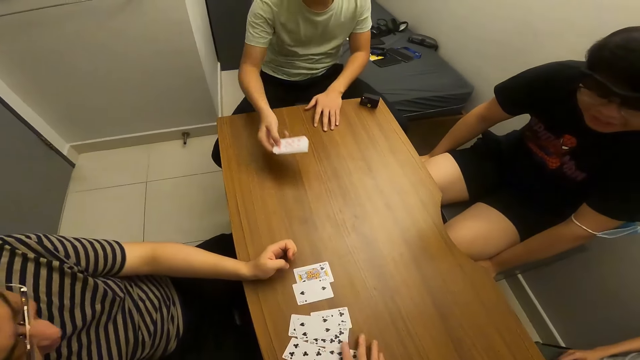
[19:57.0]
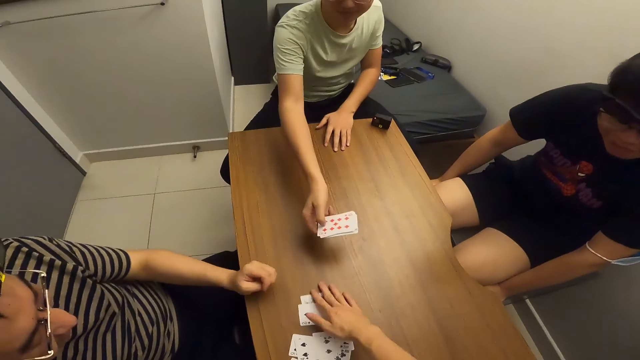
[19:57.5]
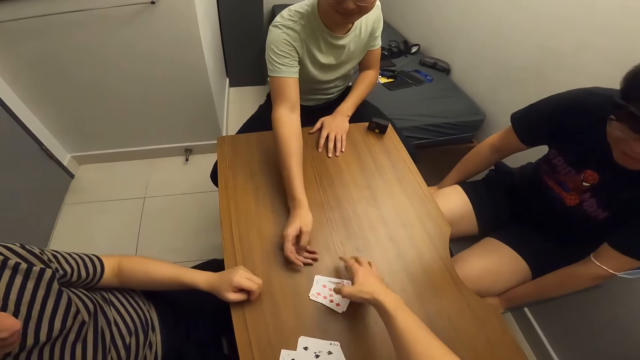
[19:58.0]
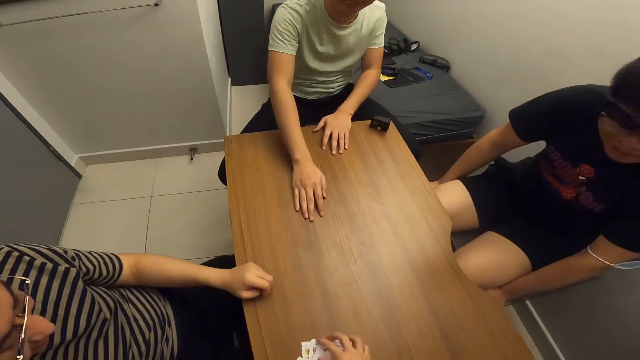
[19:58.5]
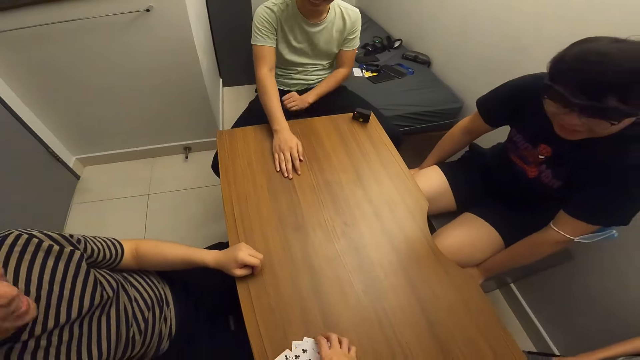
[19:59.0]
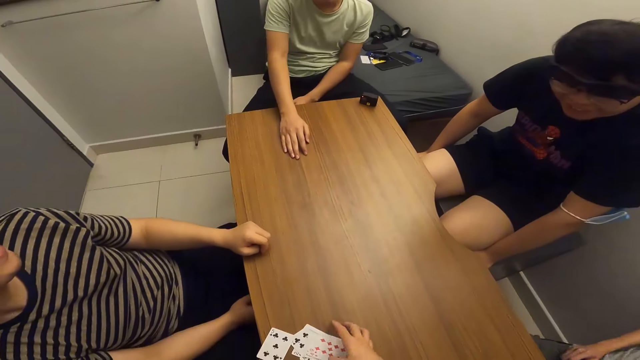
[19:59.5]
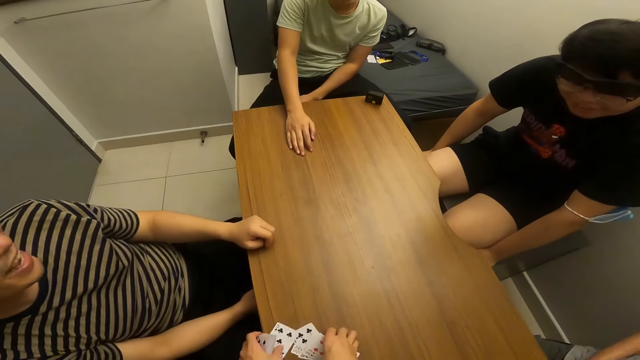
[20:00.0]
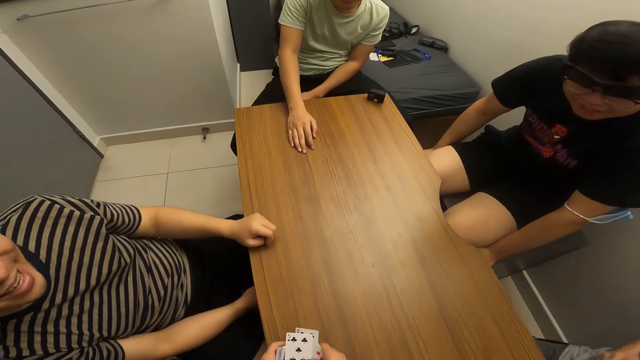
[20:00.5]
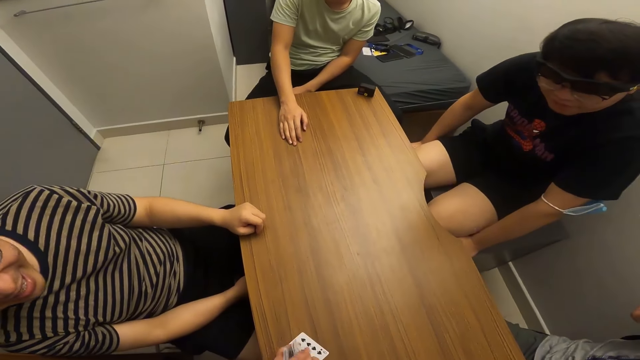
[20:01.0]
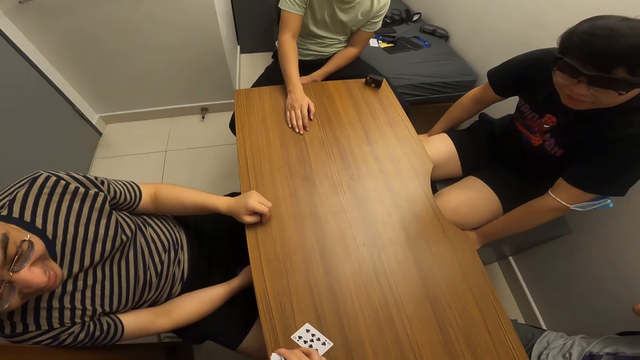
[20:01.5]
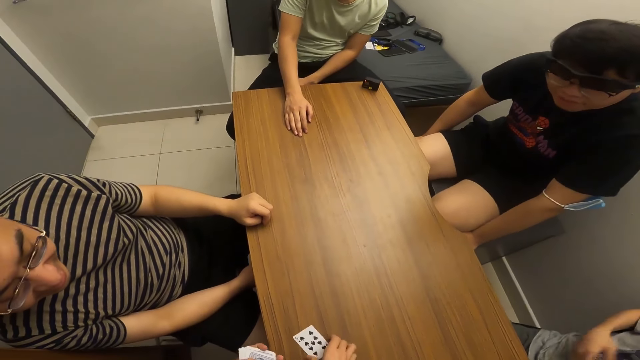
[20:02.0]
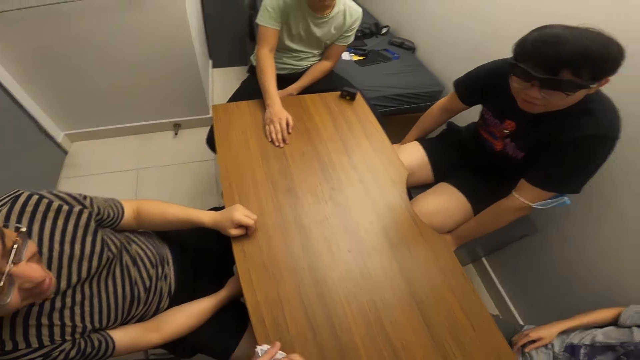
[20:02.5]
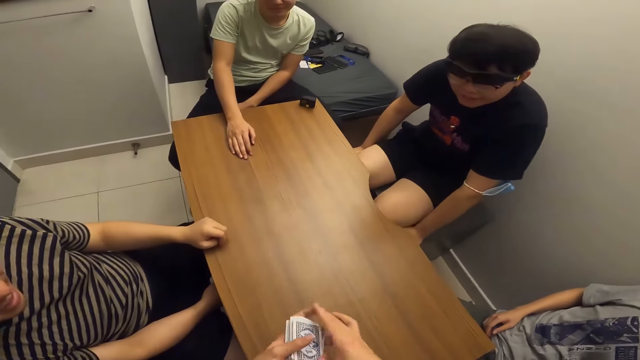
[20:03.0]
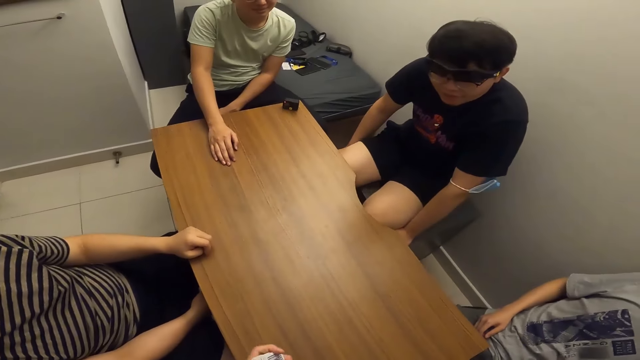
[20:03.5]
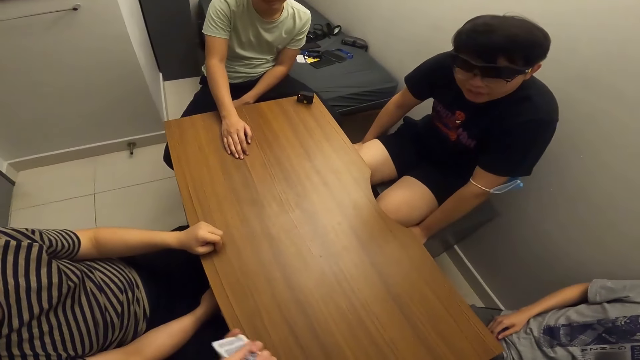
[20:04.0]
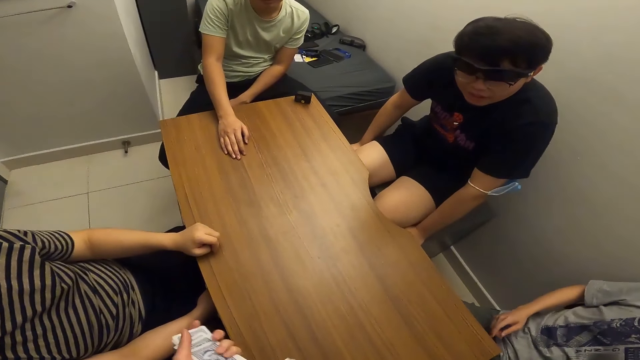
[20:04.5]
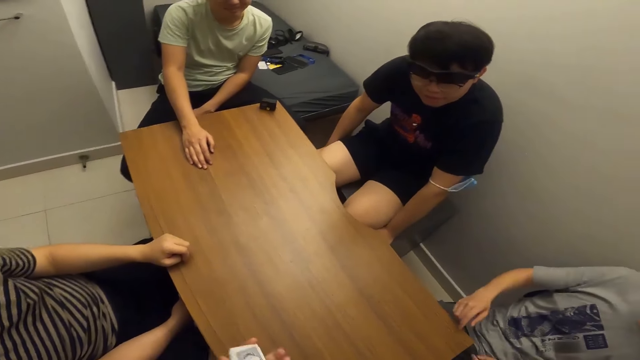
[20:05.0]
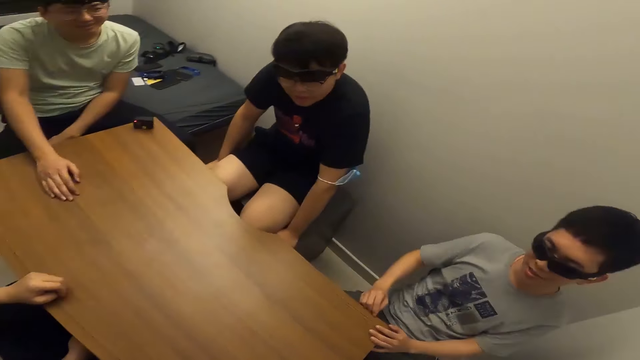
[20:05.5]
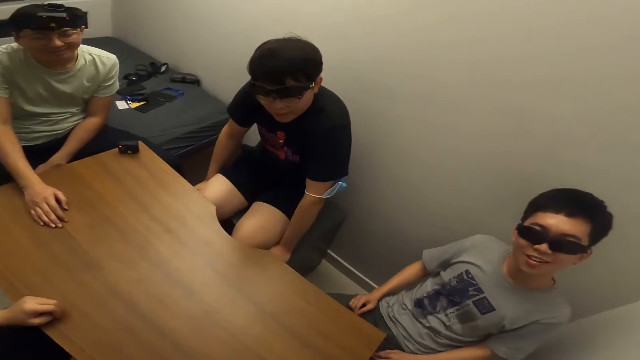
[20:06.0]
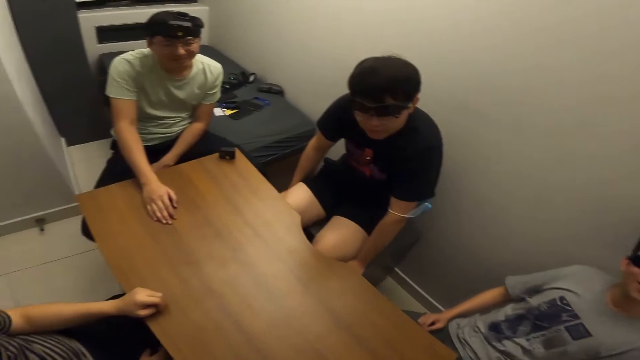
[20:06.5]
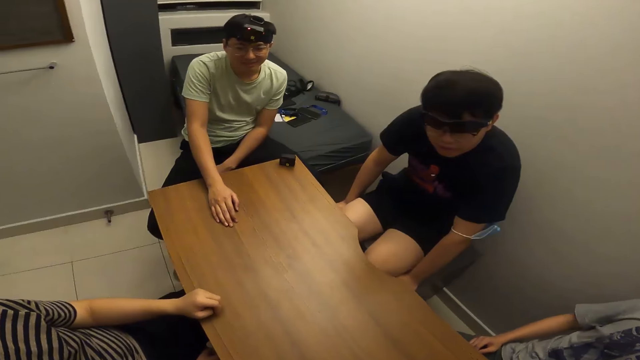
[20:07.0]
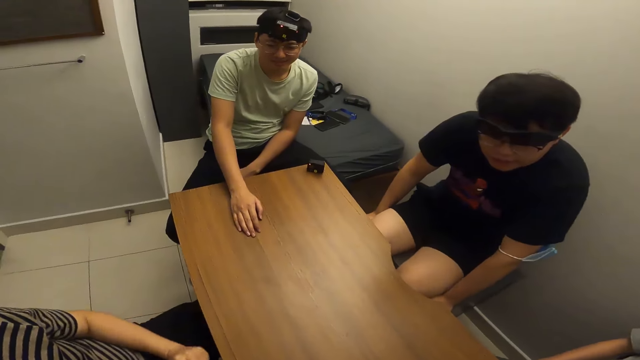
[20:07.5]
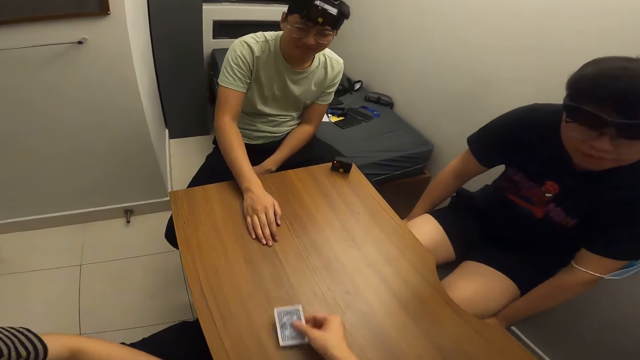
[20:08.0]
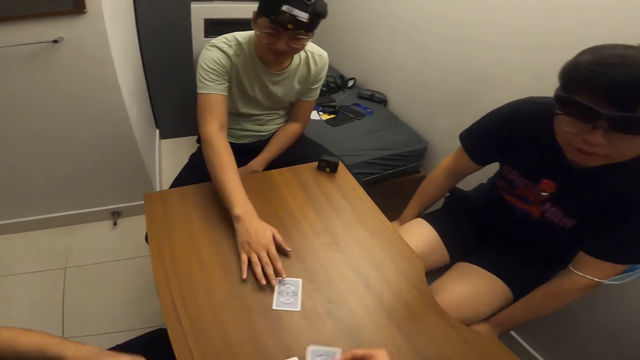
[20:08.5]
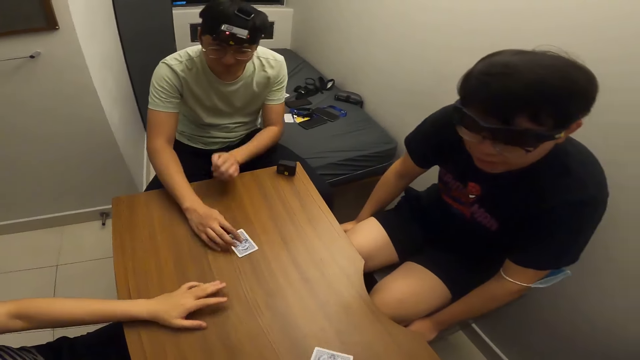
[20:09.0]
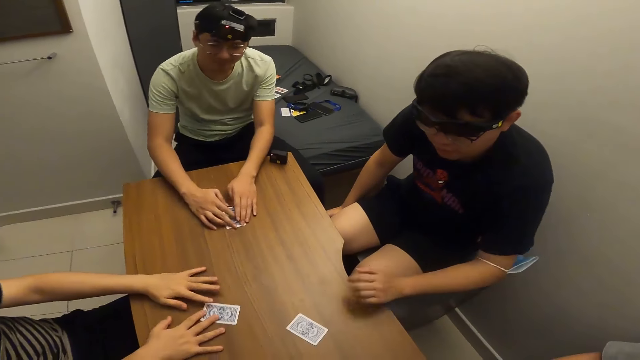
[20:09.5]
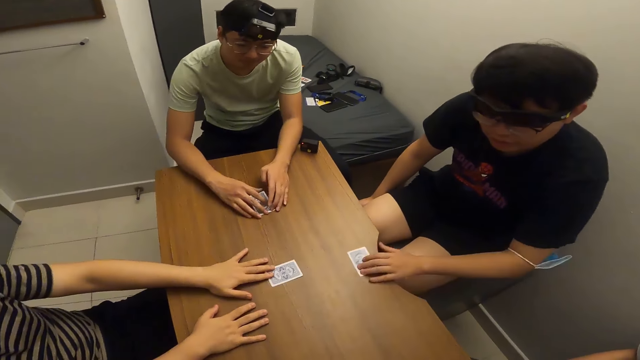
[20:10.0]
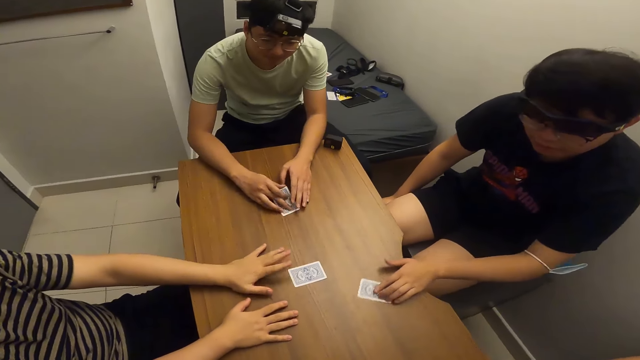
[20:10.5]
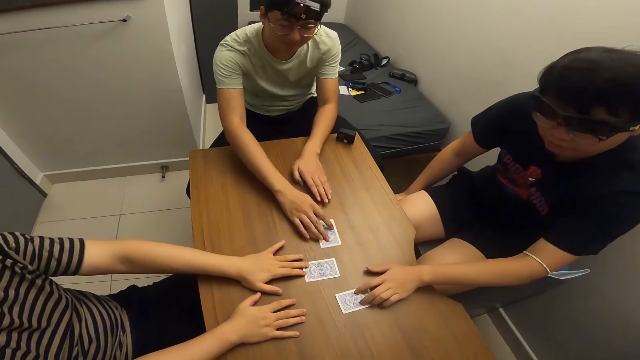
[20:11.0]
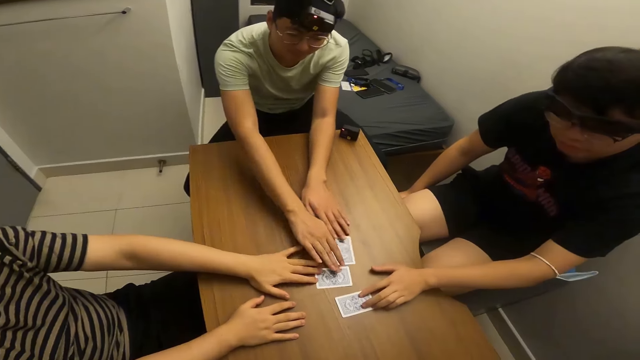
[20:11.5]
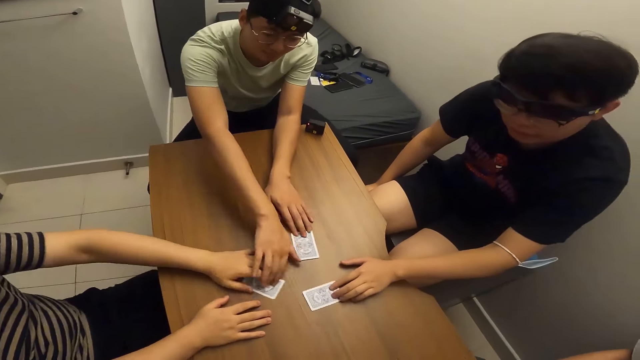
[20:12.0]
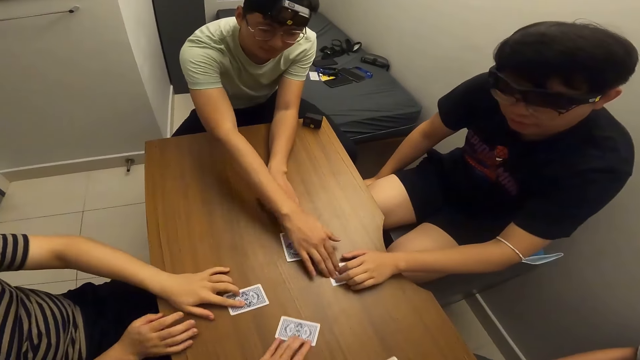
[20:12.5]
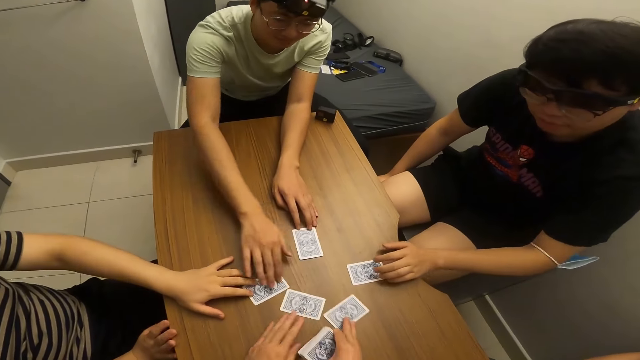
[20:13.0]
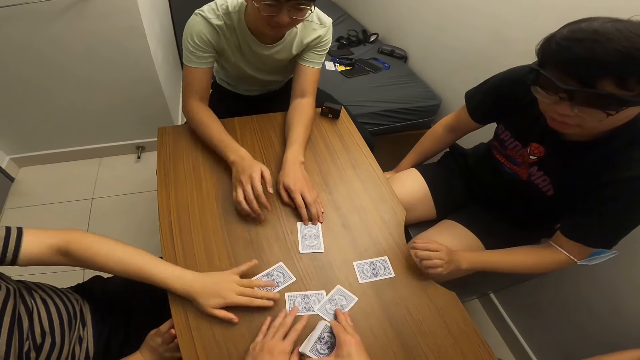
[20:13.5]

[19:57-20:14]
A man returns the cards to the camera wearer with his hands. He puts the cards on the table. The camera wearer picks up the cards. He shuffles the cards in his hands. He shares some cards to four men on the table with his hands. He puts the cards on the table.

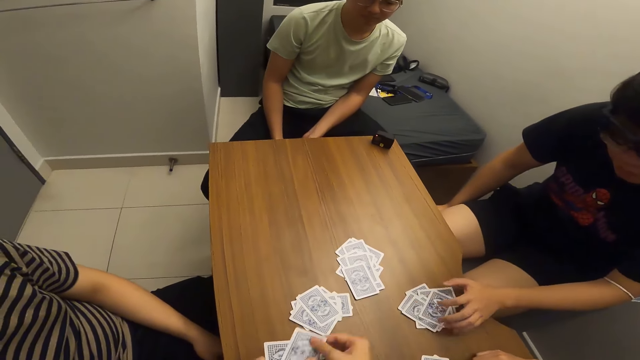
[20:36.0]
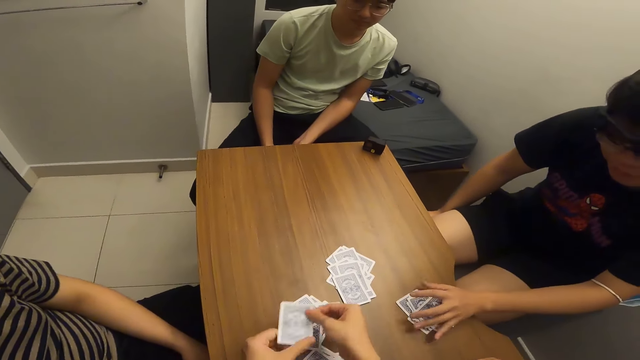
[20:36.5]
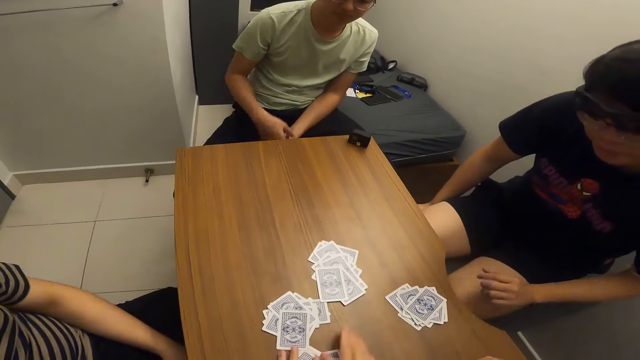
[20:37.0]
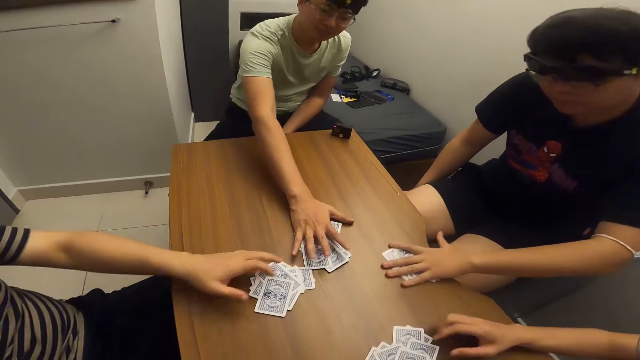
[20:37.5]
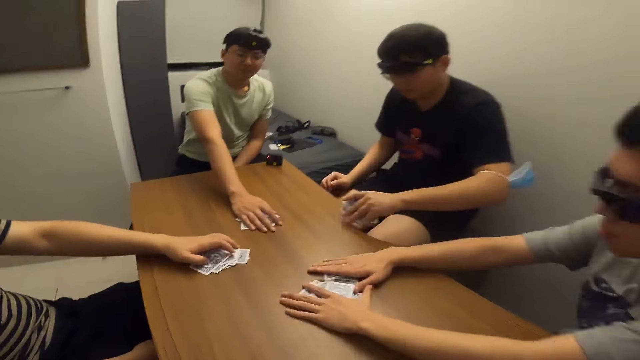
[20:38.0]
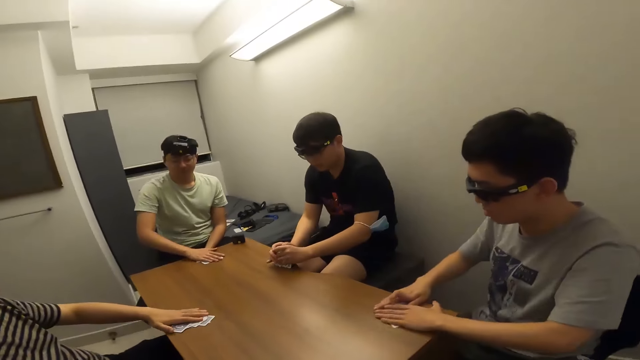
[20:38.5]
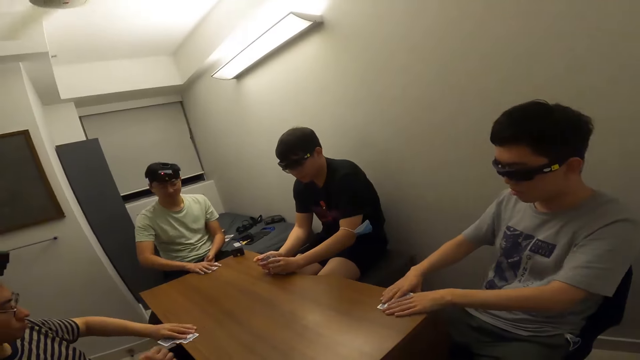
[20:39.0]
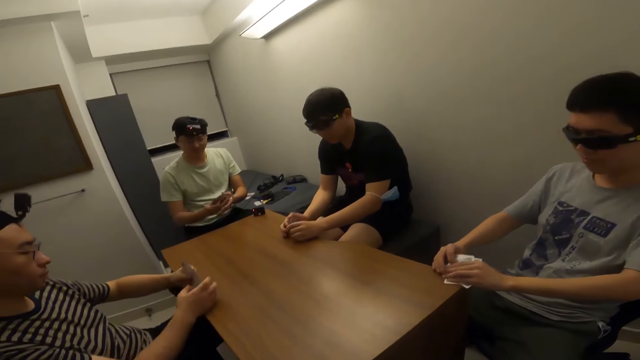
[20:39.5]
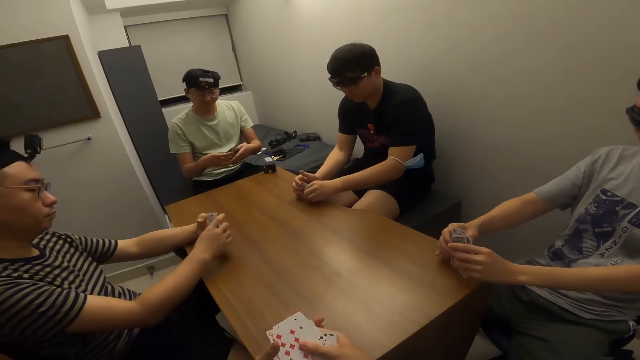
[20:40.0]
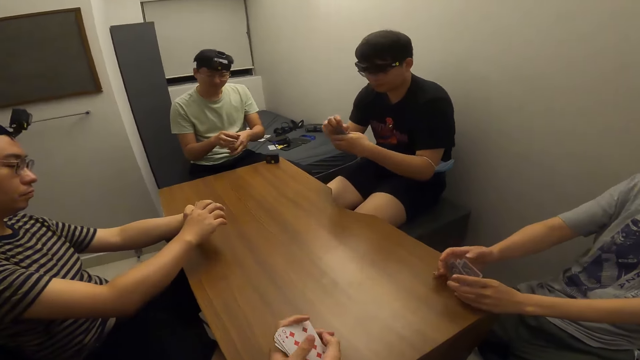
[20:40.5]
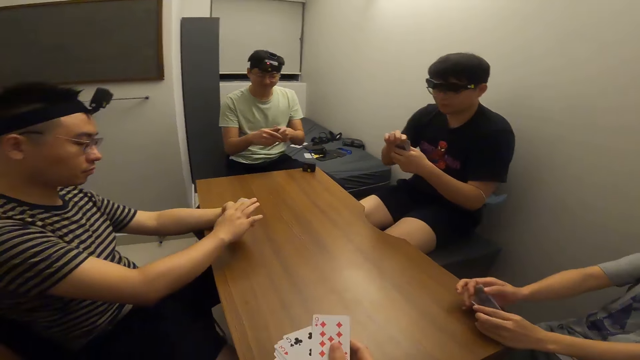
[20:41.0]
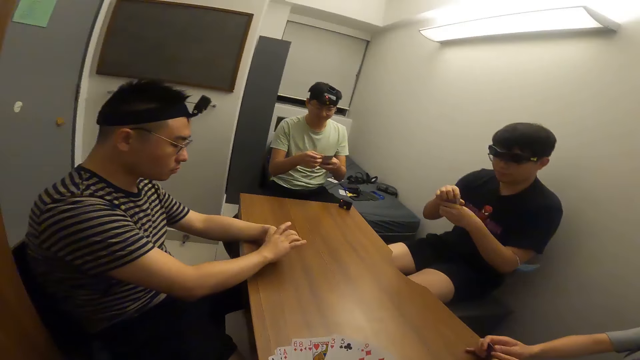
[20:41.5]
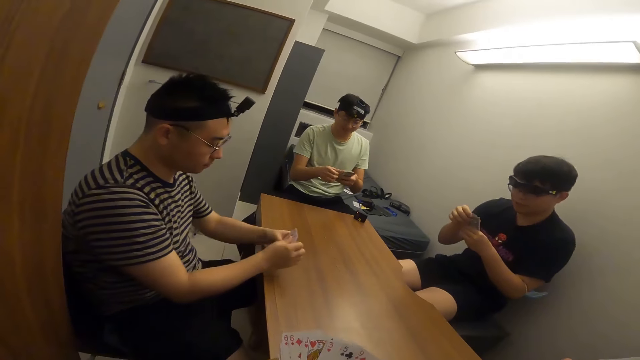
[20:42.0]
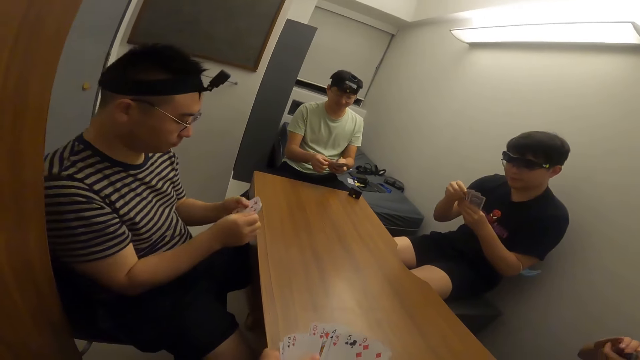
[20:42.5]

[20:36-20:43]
The men pick their cards from the table with their hands. The camera wearer shuffles the cards.
